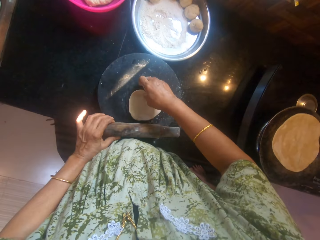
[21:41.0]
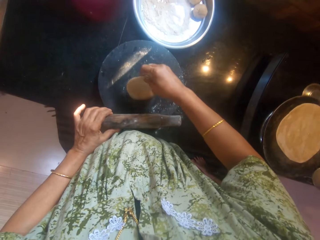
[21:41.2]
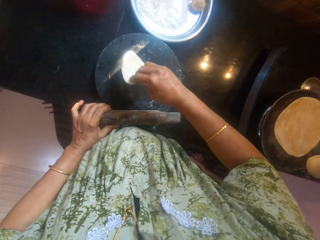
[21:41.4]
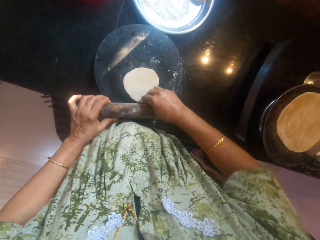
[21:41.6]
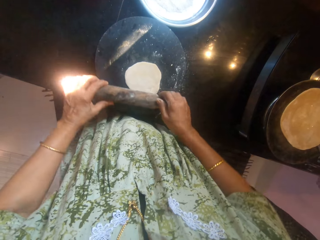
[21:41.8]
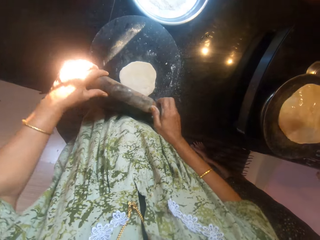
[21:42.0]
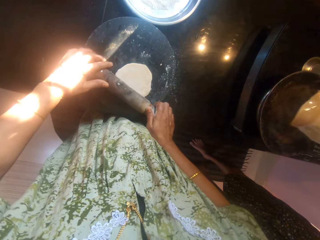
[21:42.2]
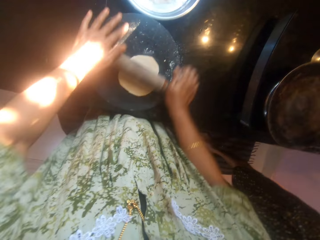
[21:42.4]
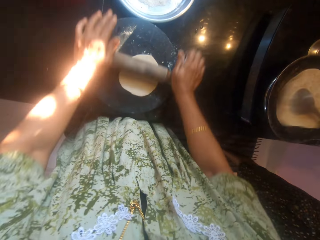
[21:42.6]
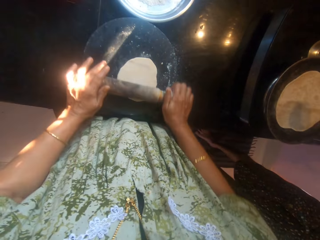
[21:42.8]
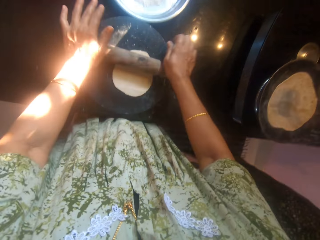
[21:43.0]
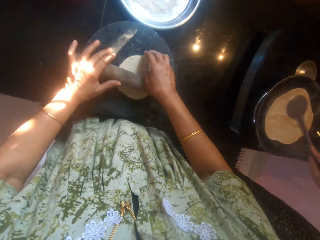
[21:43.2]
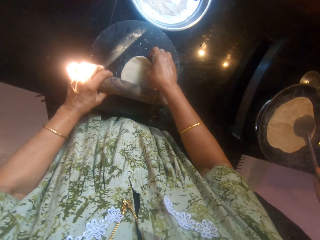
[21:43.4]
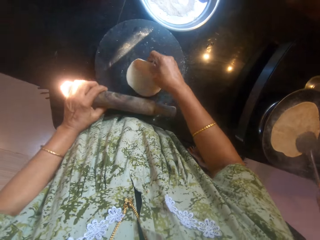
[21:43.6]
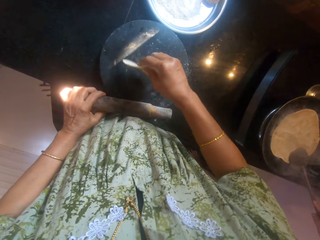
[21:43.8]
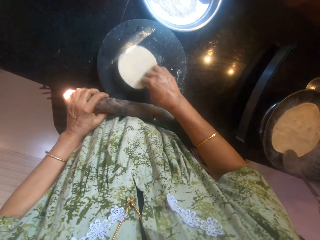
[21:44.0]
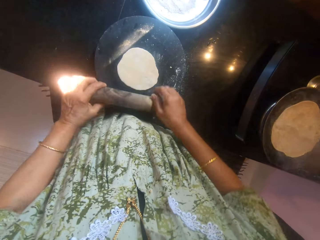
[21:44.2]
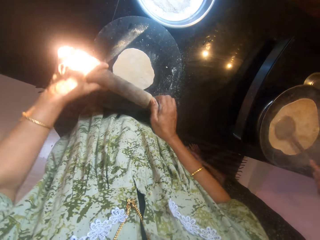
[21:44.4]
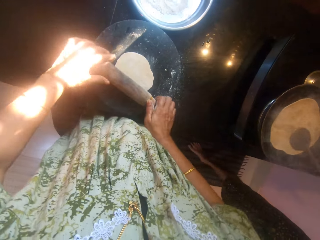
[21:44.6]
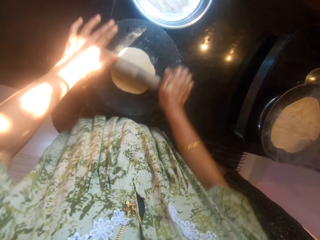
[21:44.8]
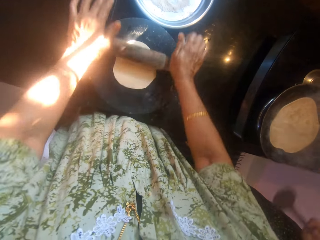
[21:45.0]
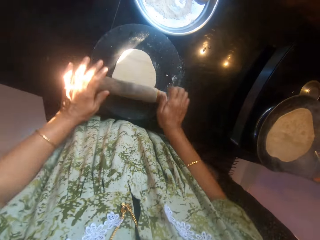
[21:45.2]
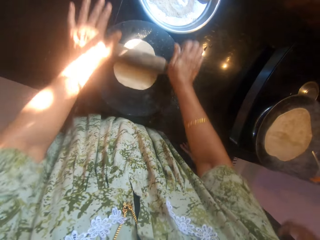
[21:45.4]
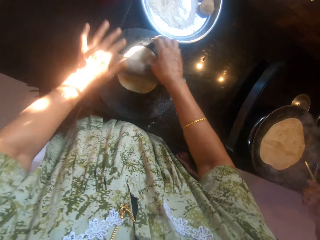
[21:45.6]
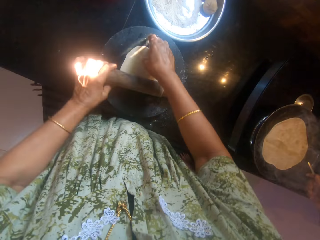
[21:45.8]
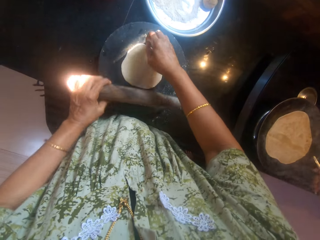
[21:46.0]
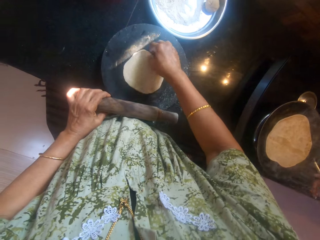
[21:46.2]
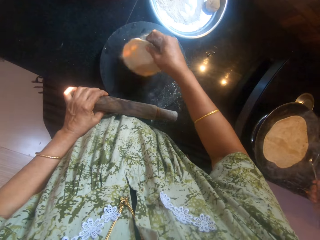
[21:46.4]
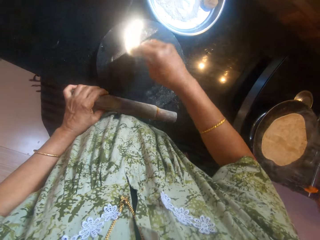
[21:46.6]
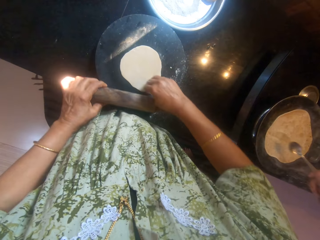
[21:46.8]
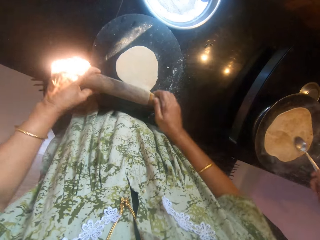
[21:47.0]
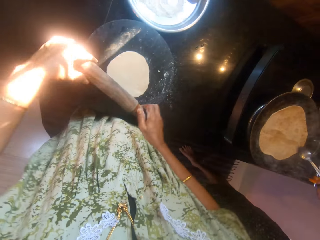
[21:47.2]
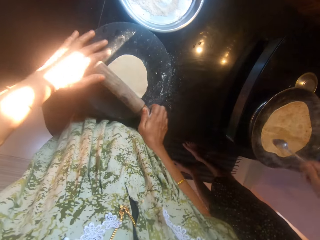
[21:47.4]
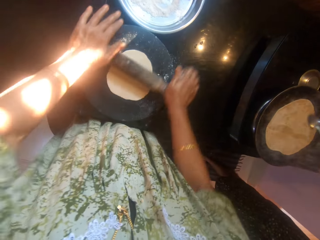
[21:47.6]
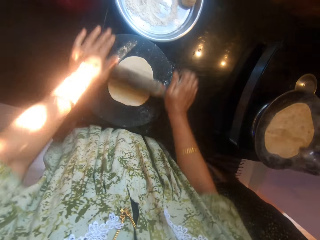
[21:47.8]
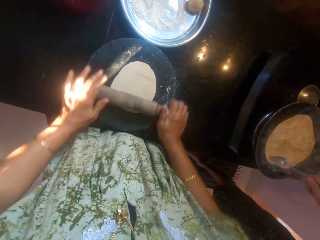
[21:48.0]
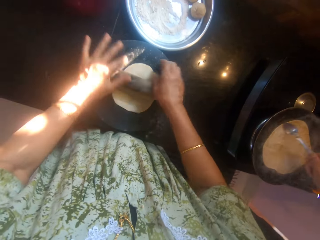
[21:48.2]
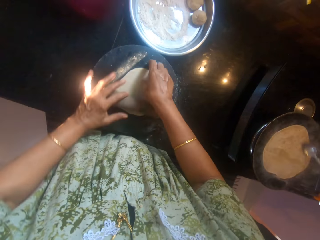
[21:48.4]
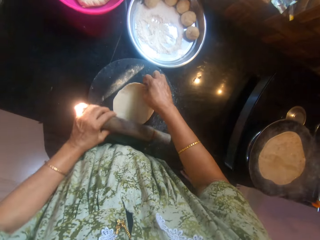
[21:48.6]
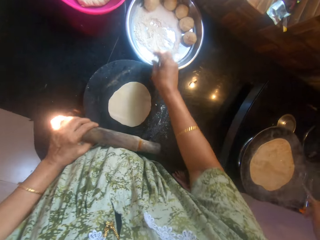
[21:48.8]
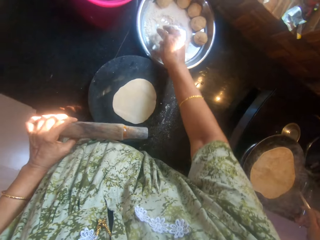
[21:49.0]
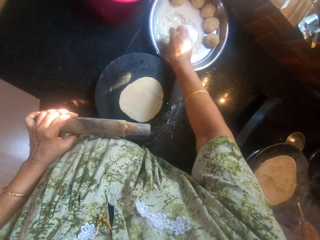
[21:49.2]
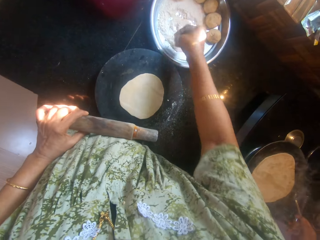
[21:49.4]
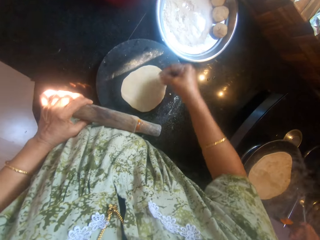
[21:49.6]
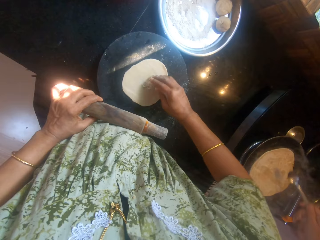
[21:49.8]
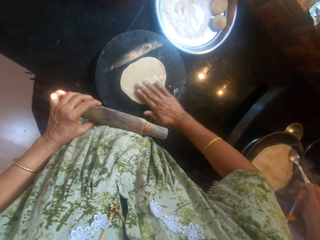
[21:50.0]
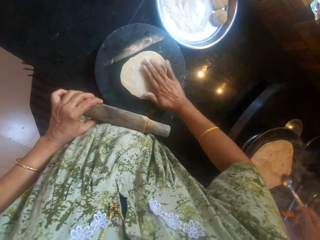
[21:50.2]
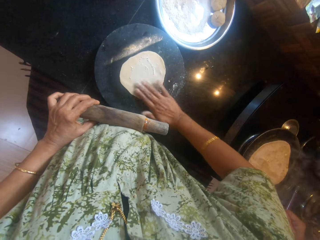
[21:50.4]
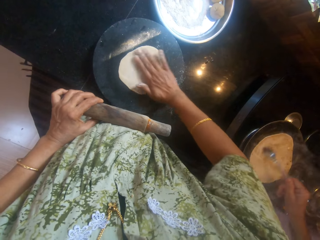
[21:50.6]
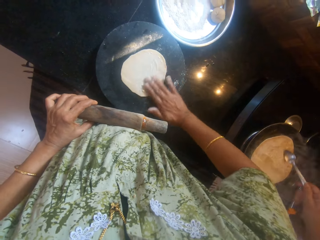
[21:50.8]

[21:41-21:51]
A man turns the flatbread in the pan. He puts cooking oil on the flatbread. The camera wearer adds the dry flour in the rolled flatbread.

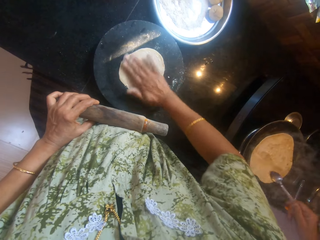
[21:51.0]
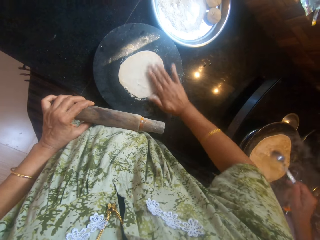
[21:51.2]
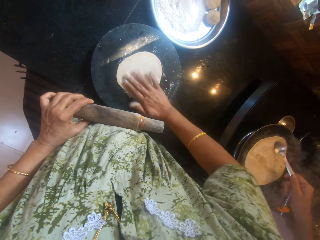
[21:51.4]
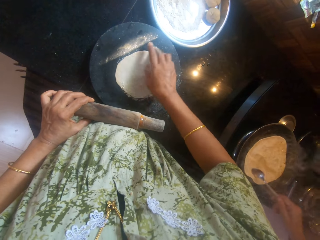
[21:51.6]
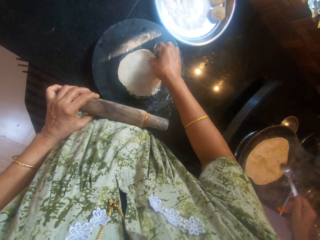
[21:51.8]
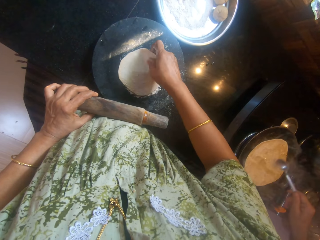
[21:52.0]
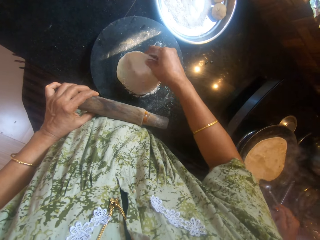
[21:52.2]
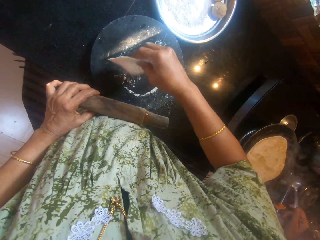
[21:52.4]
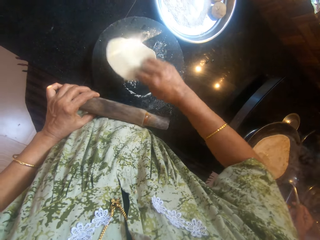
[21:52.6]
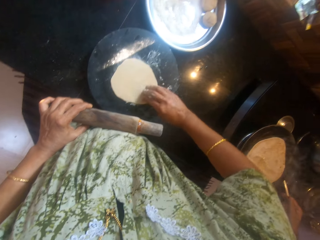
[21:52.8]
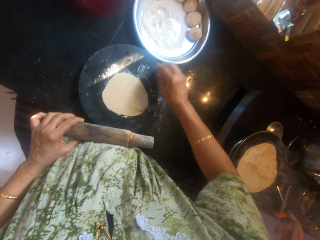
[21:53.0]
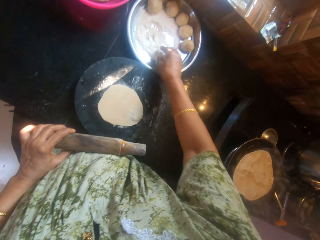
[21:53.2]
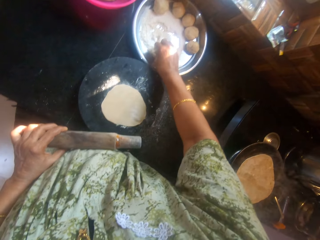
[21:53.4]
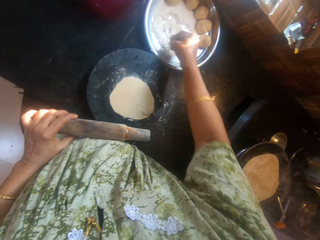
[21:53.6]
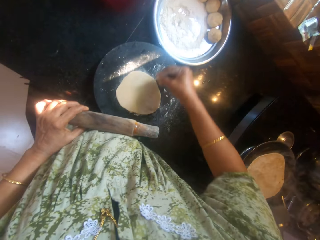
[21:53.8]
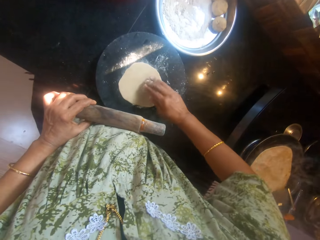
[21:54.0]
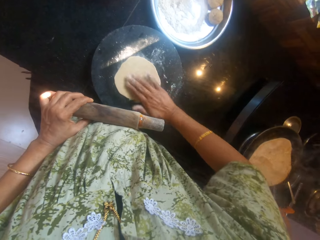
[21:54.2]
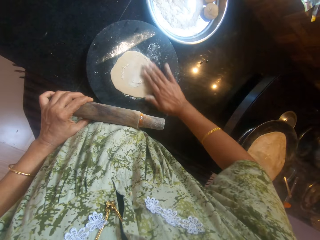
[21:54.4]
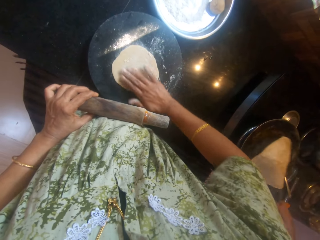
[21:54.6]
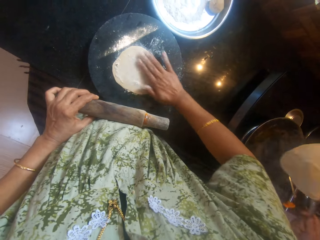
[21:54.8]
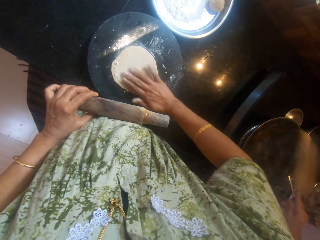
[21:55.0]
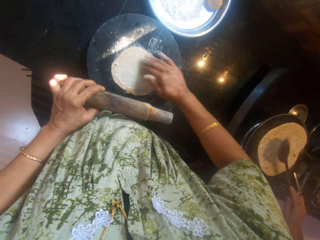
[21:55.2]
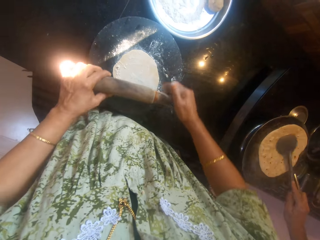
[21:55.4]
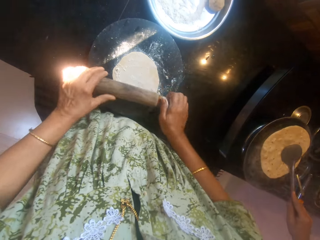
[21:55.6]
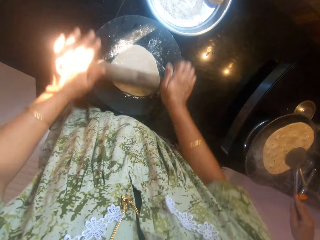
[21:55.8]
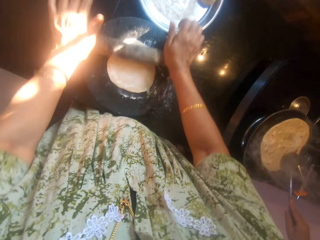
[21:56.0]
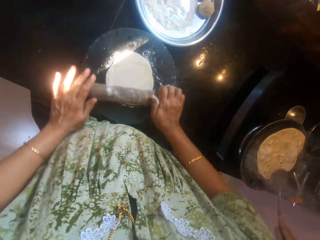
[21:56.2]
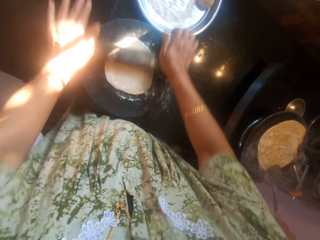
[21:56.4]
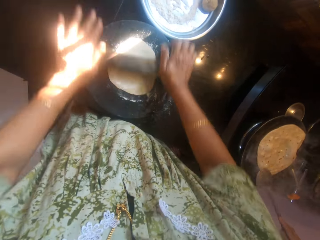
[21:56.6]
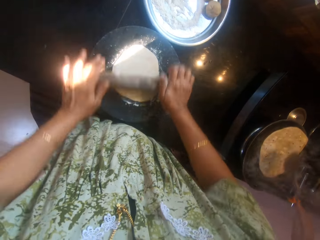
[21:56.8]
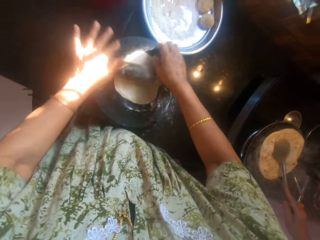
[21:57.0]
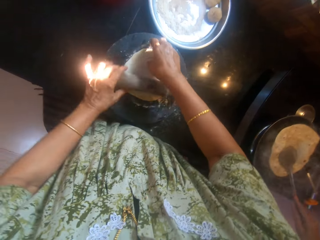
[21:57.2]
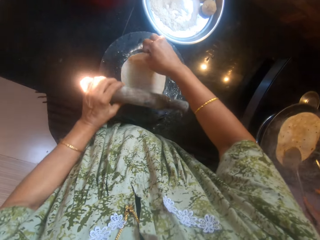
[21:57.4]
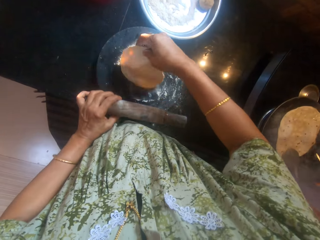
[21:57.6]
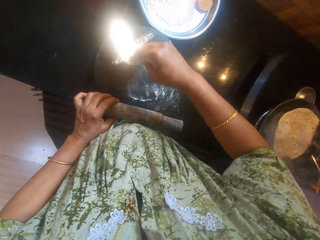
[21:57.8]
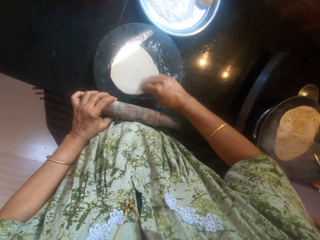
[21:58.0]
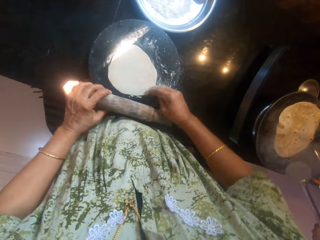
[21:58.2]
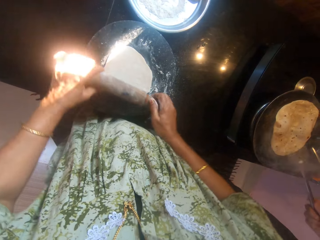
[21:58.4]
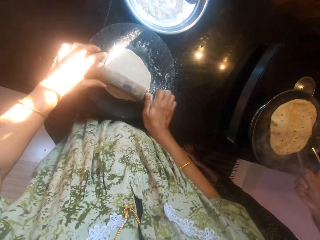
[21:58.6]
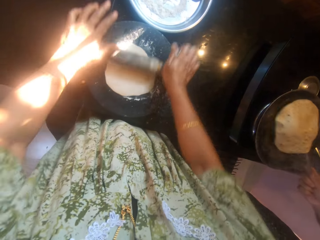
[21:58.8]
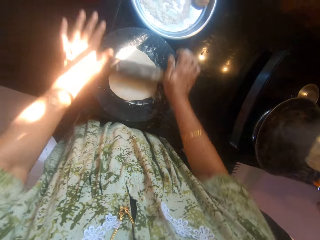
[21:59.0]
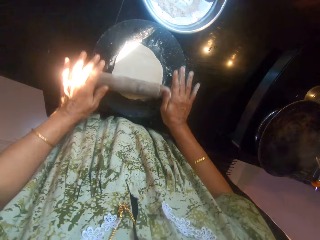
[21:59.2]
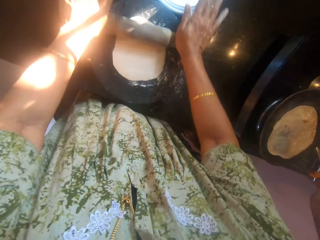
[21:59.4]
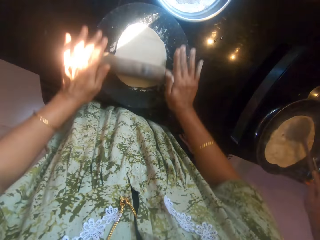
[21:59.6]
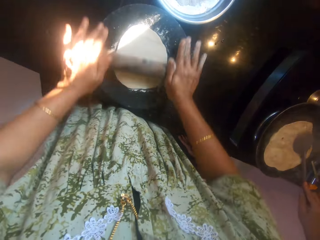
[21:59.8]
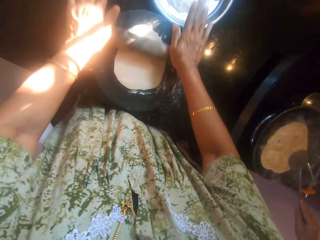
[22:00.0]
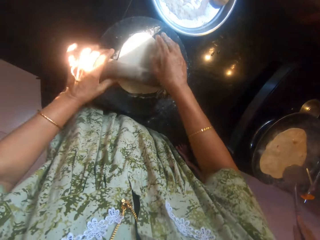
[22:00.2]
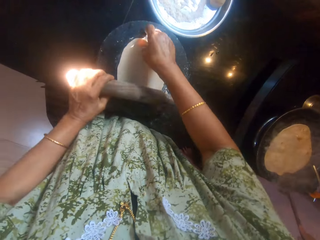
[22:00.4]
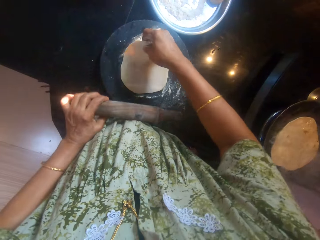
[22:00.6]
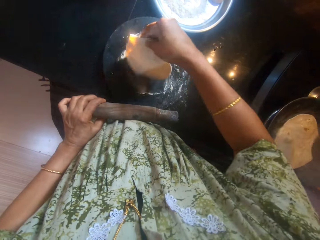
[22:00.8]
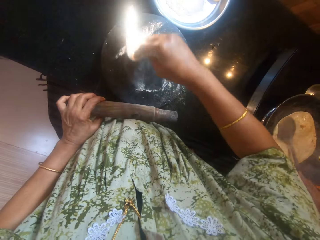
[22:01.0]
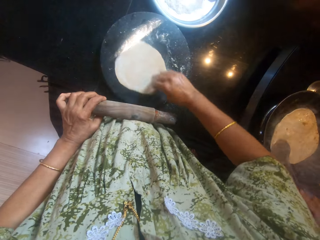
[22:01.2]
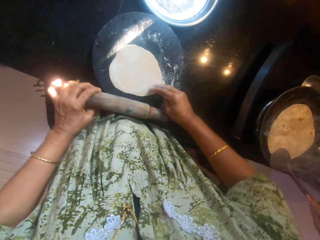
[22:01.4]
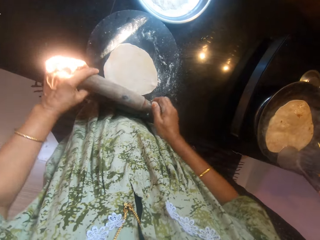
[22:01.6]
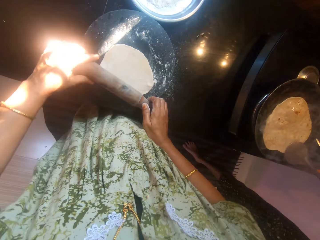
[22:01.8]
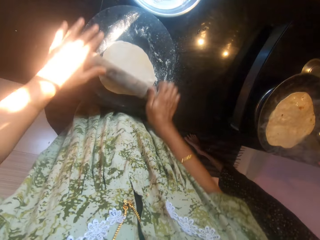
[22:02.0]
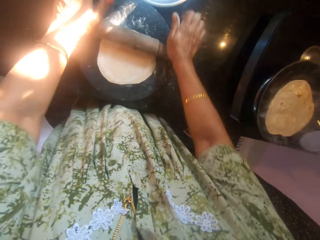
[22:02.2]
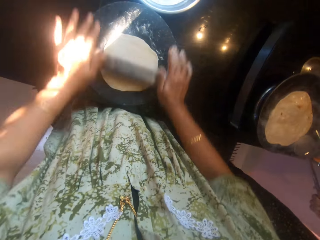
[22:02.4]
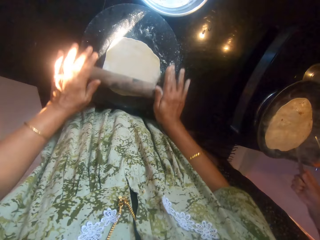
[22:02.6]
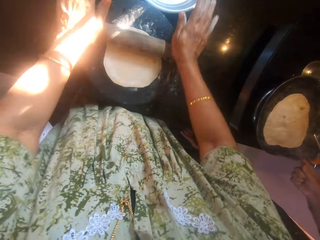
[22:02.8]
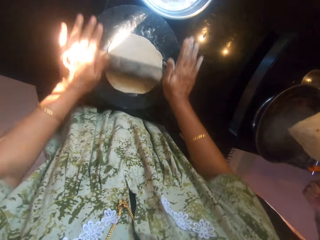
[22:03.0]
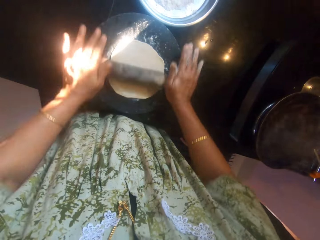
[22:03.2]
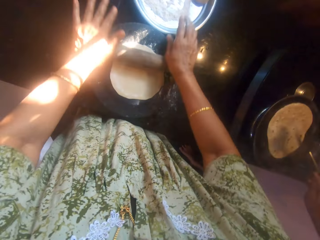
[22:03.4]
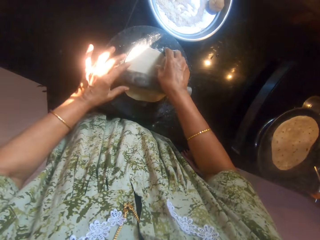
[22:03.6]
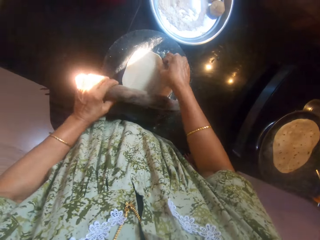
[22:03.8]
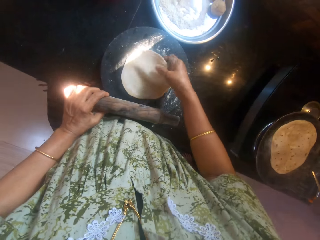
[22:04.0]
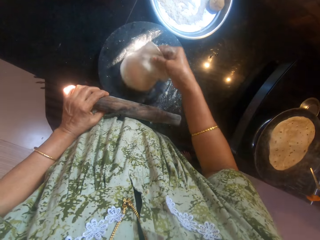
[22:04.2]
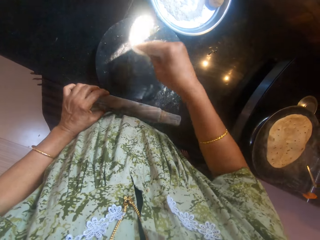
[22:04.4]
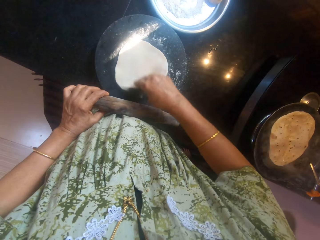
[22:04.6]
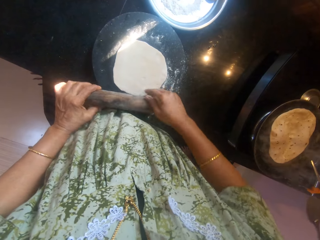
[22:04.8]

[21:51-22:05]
The camera wearer rubs flour from the tray on the dough with her hands. She flips the dough on the board. She rubs flour from the tray on the dough with her hands. A man turns the flatbread in the pan. The camera wearer kneads the dough on the board with a rolling pin. The man turns the flatbread in the pan. He does so again.
